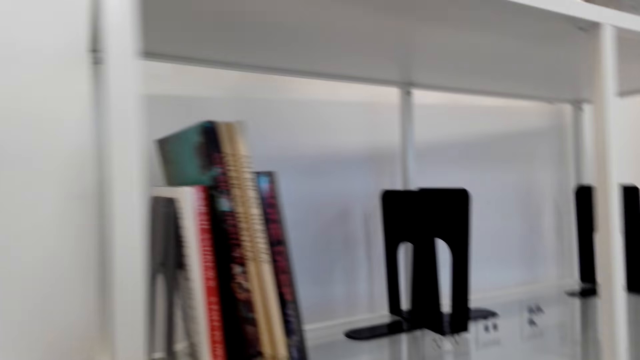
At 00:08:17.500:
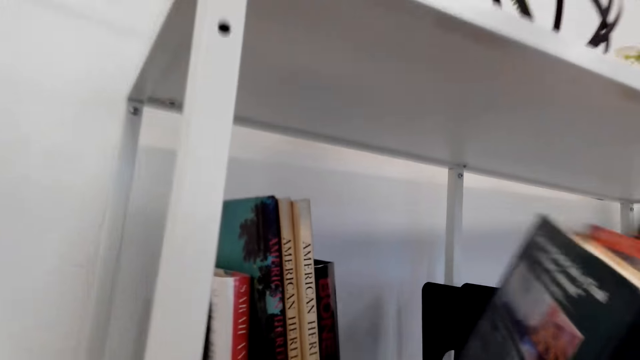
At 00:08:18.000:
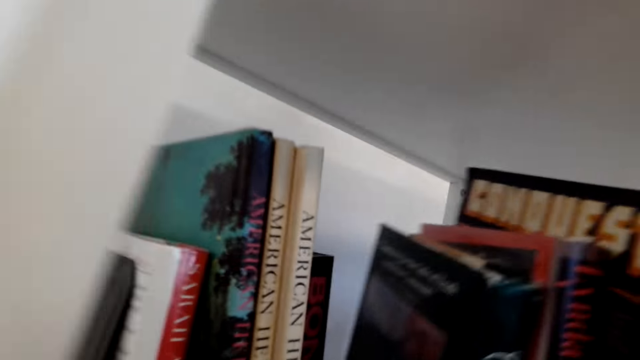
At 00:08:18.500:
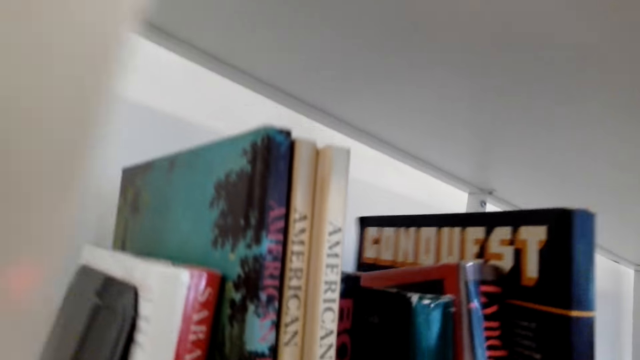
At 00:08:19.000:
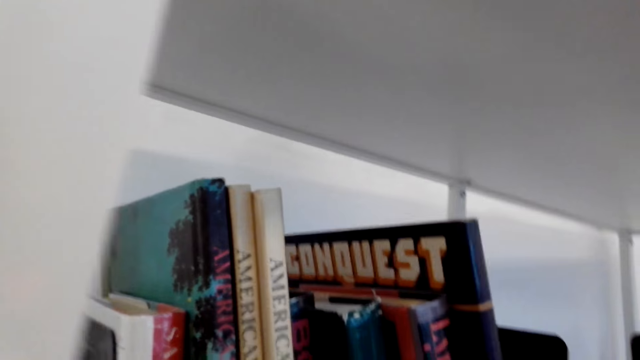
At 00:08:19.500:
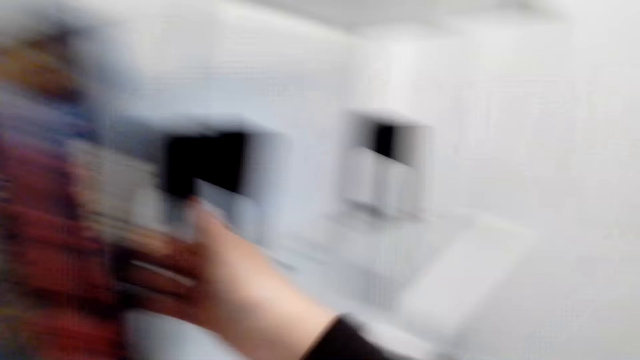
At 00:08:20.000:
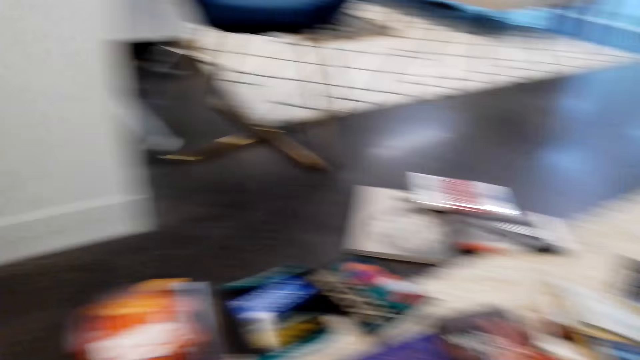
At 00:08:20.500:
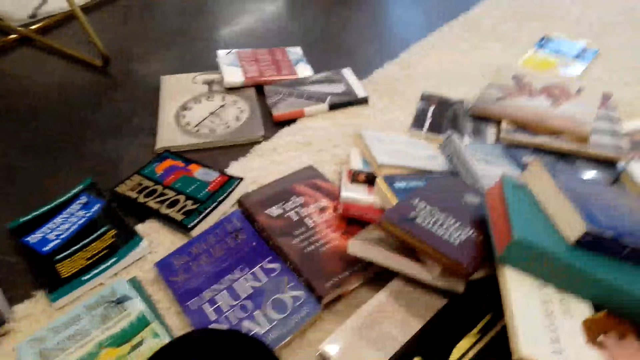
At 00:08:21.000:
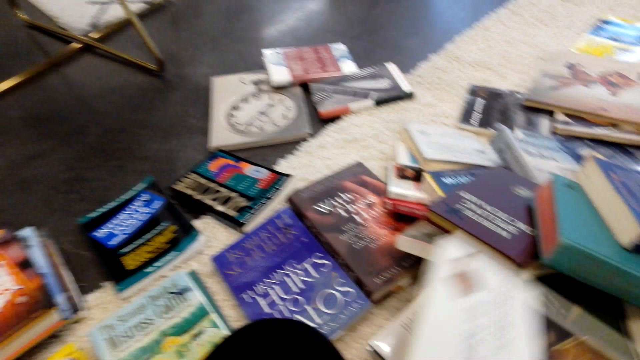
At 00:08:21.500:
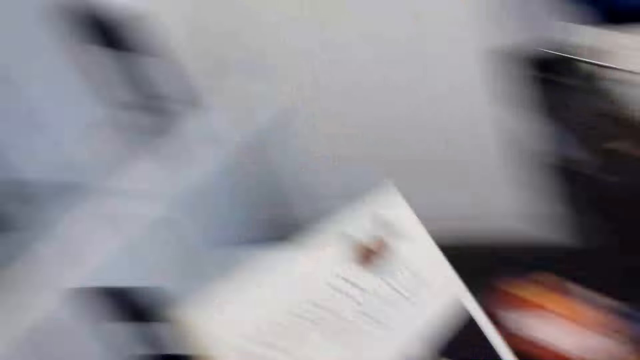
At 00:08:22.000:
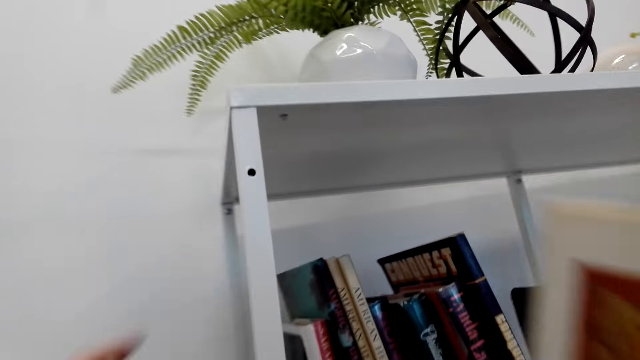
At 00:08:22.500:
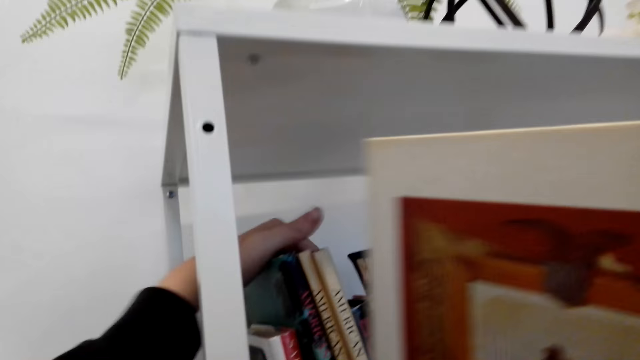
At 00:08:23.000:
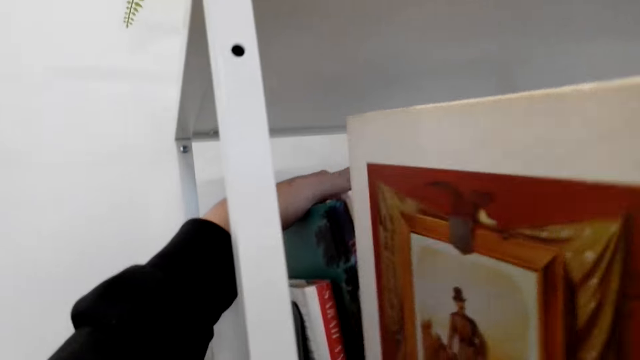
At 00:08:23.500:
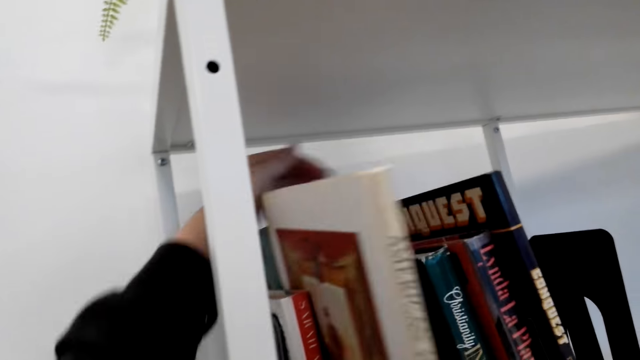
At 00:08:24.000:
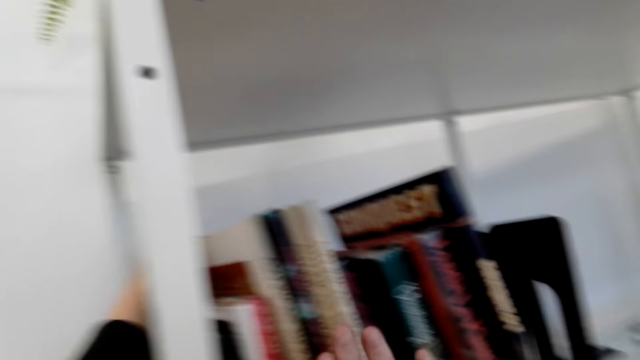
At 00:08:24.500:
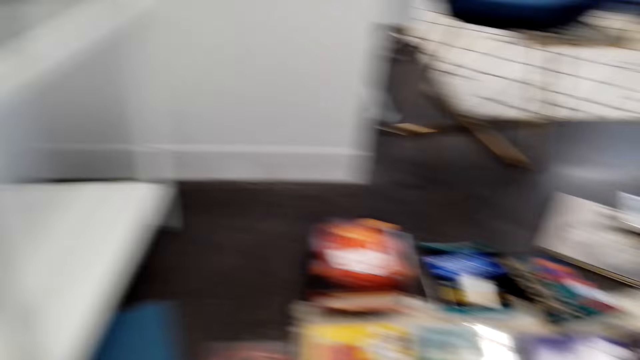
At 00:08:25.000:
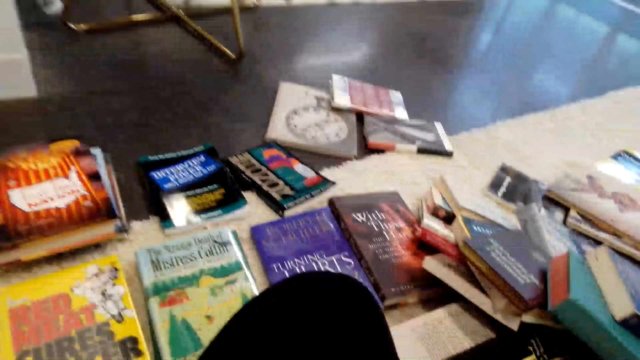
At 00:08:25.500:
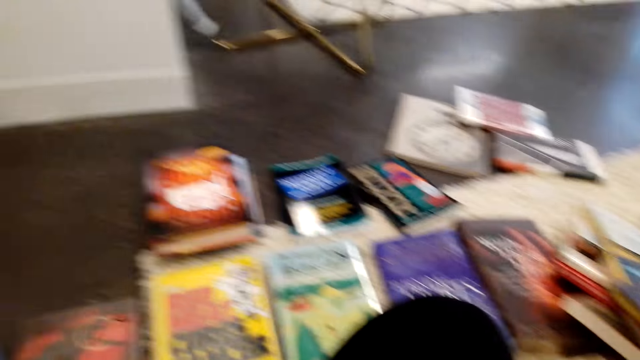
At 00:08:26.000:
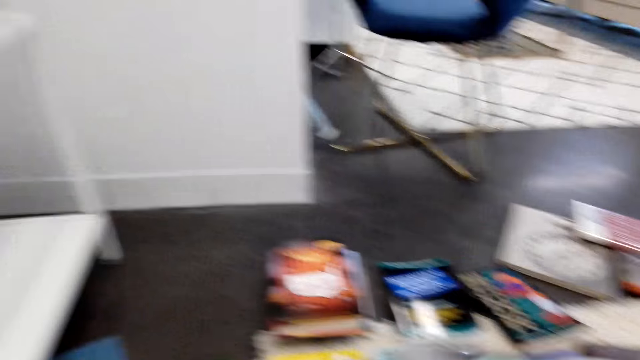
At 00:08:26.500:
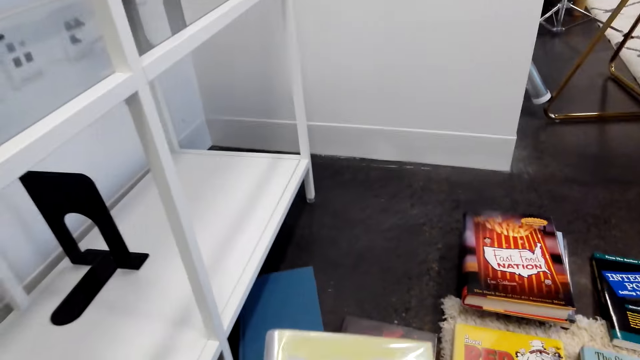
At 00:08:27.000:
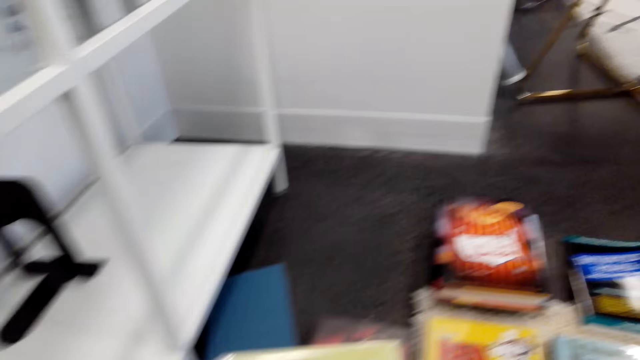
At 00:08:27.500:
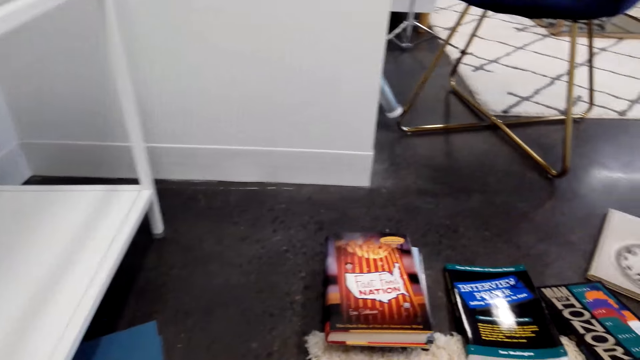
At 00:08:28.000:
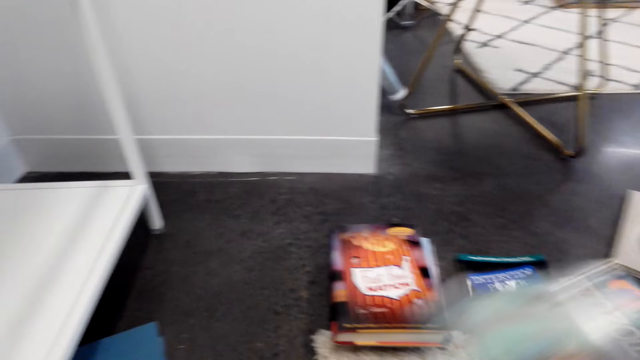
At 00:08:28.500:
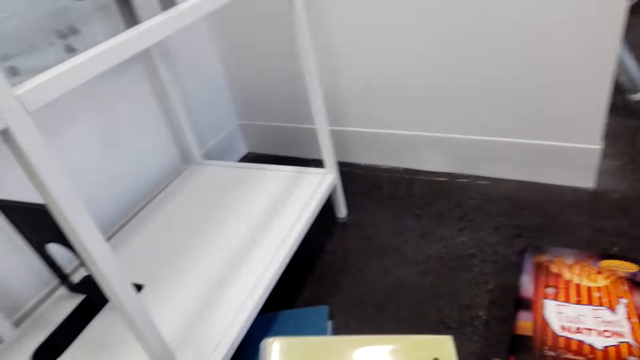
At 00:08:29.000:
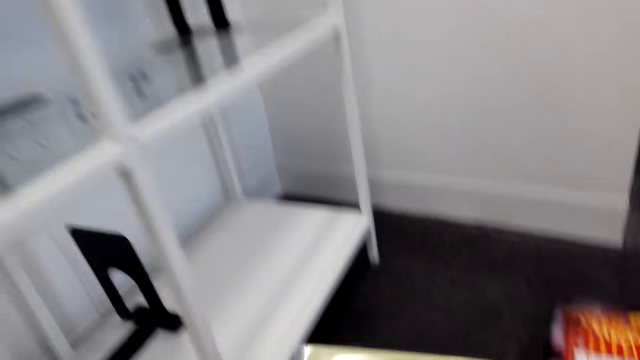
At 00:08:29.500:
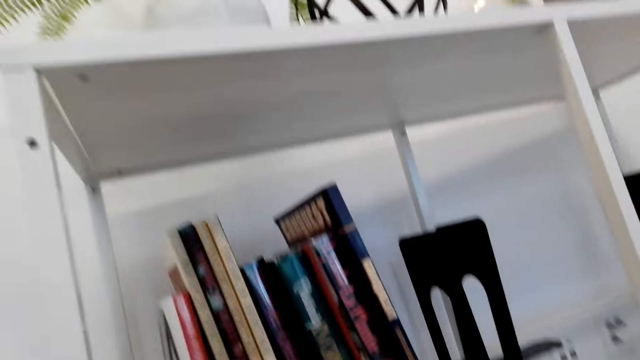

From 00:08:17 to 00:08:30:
The camera wearer puts the books on the shelf. They pick up a book from the floor. They put the book on the shelf. They pick up a book from the floor.

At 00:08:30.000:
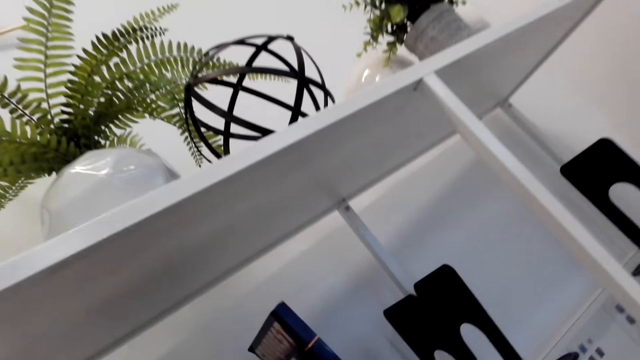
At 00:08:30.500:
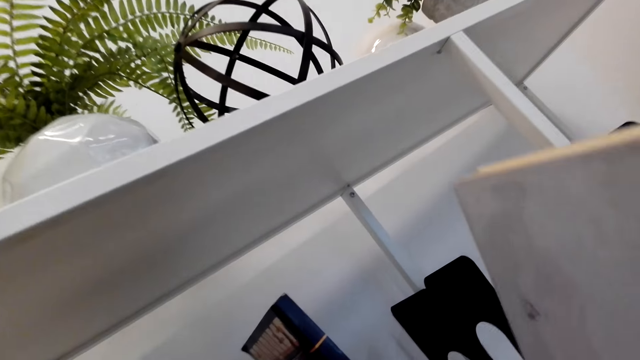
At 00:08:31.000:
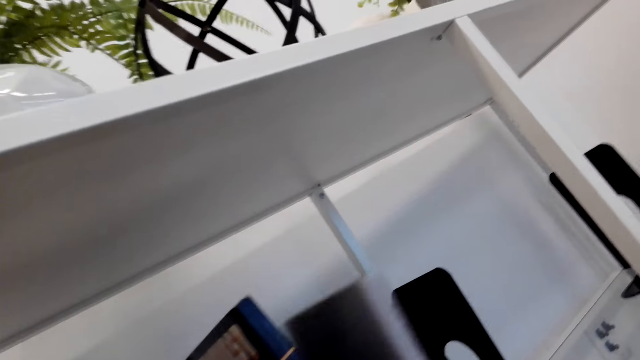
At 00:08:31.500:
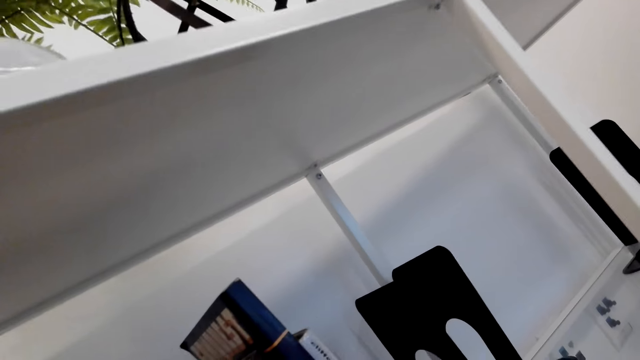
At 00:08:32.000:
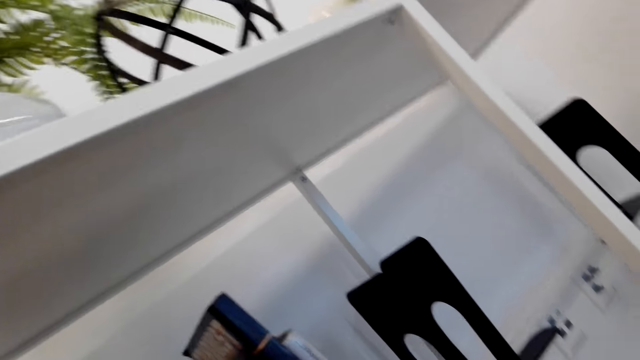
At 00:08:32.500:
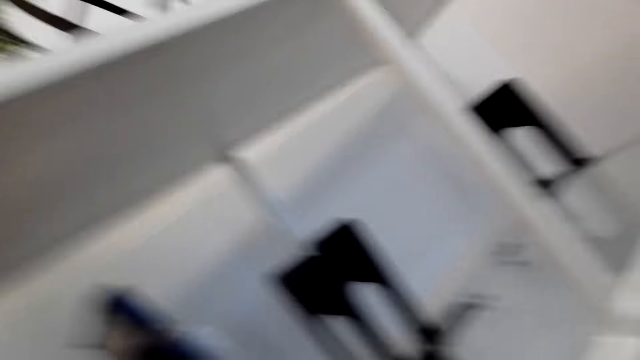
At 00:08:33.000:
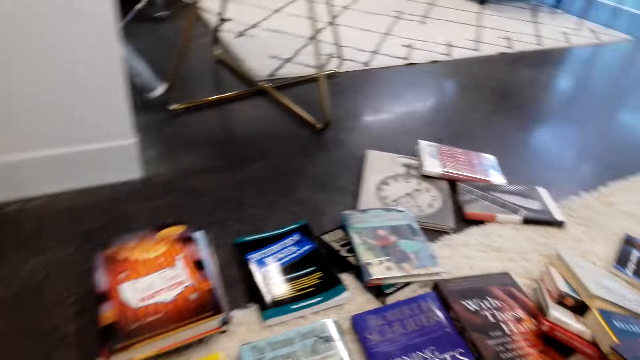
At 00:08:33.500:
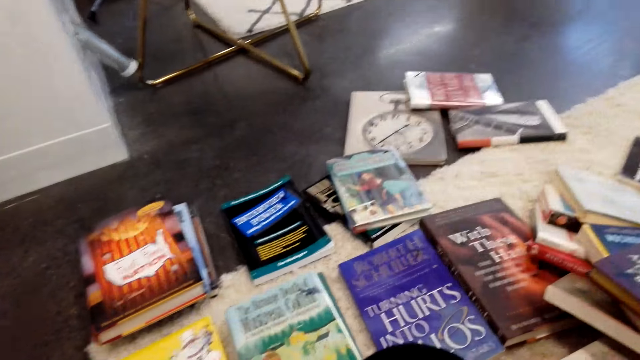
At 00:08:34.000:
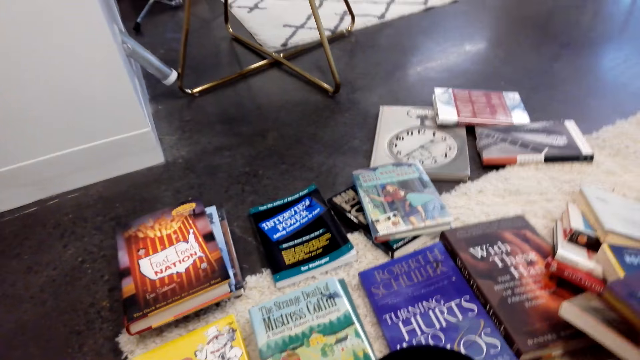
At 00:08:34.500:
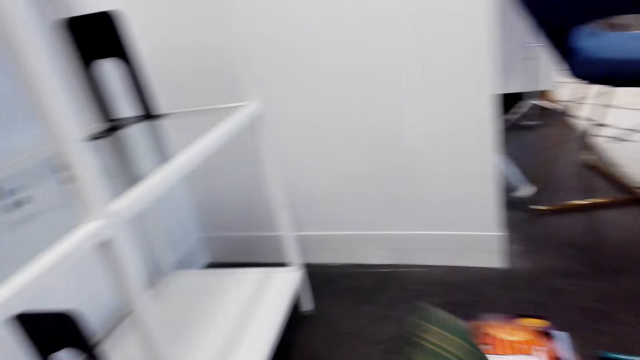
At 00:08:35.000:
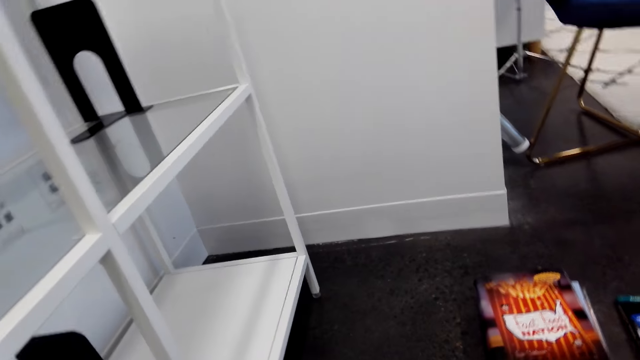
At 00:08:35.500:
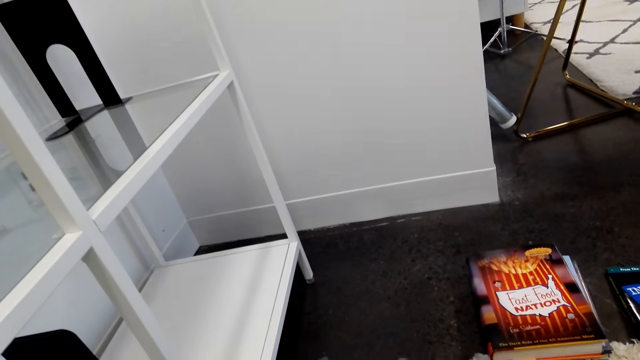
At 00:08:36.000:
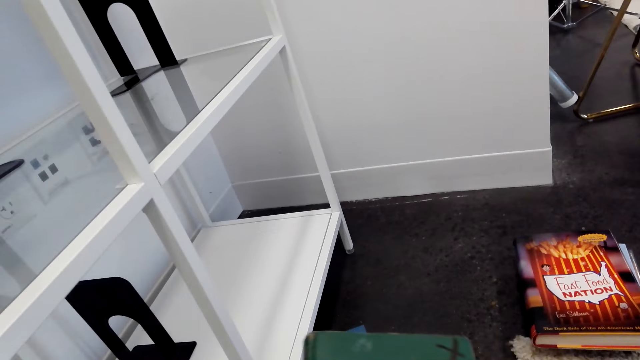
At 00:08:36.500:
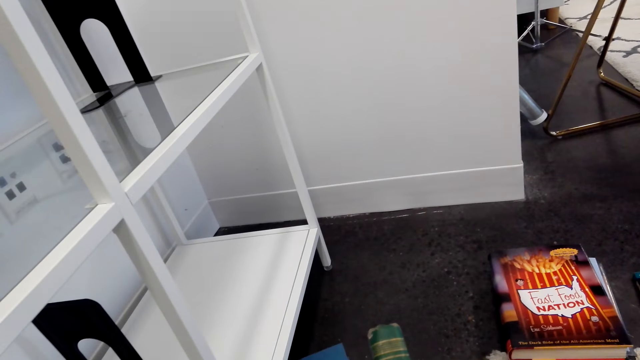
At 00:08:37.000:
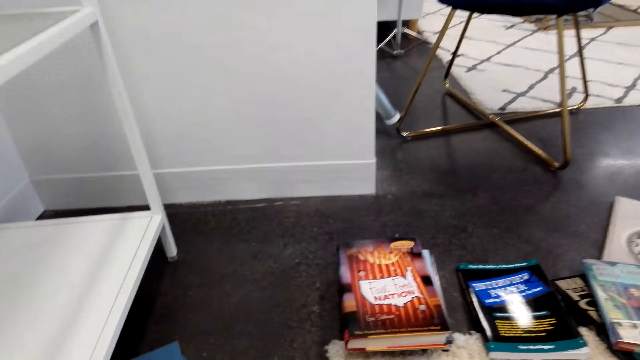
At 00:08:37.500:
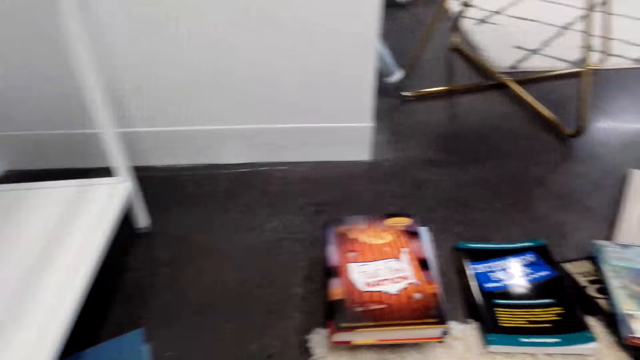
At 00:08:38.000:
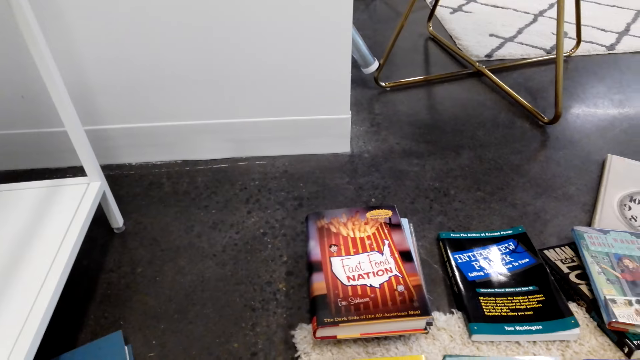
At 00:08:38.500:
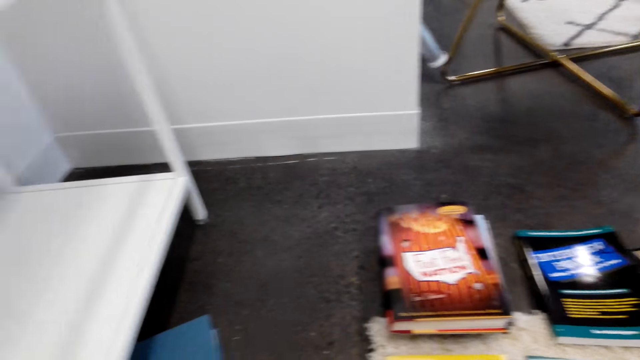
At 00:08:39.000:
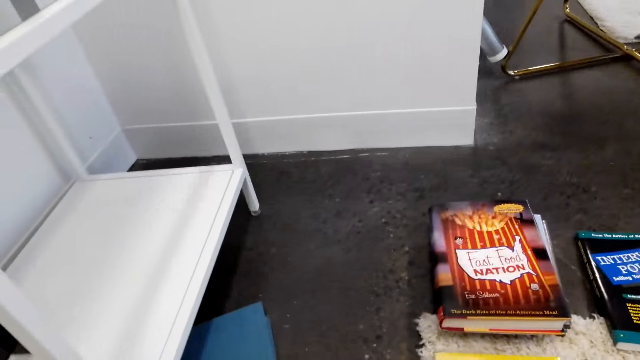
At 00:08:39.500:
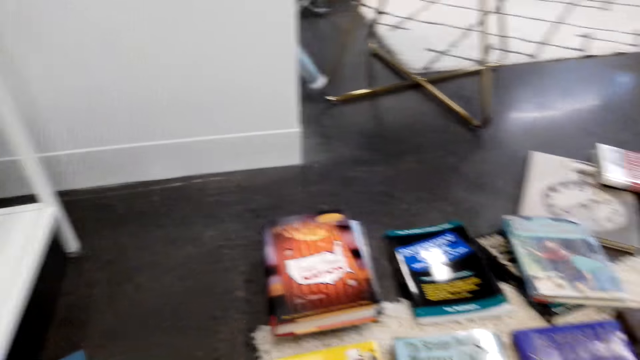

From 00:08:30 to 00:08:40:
The camera wearer puts the book on the shelf. They arrange the books on the floor. They pick up a book on the floor.
